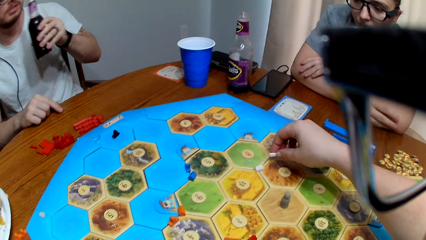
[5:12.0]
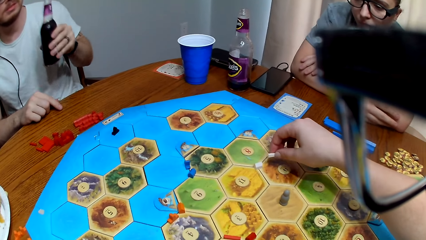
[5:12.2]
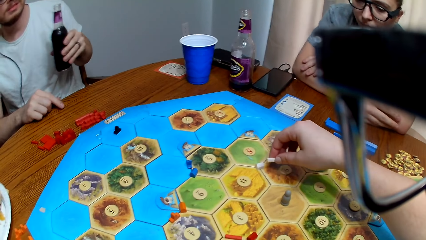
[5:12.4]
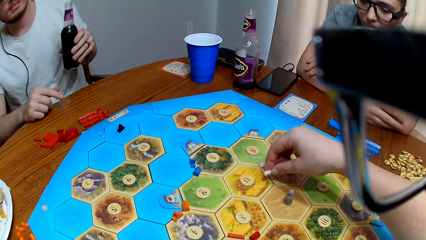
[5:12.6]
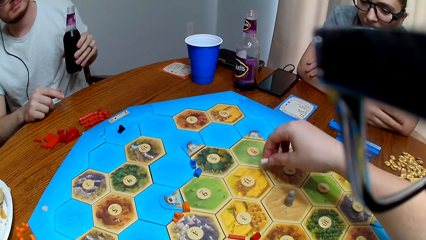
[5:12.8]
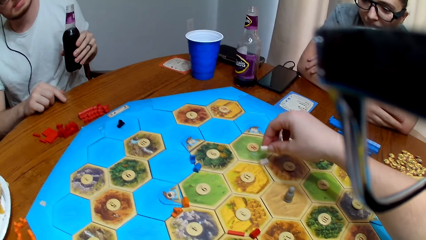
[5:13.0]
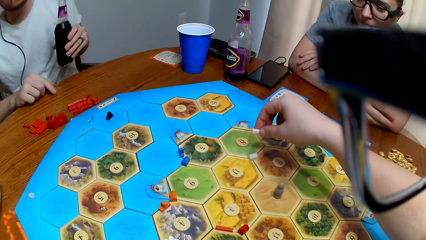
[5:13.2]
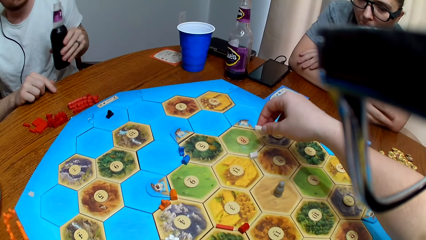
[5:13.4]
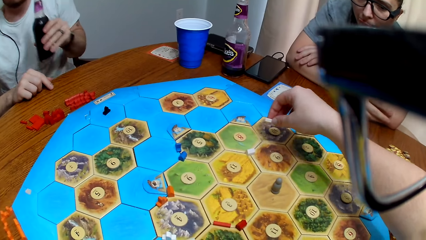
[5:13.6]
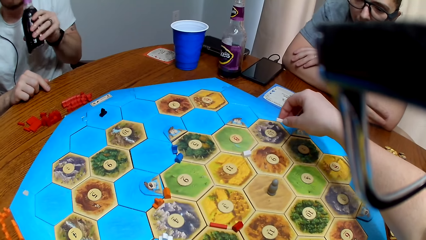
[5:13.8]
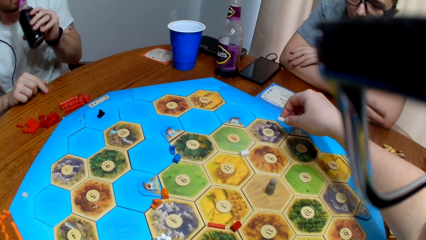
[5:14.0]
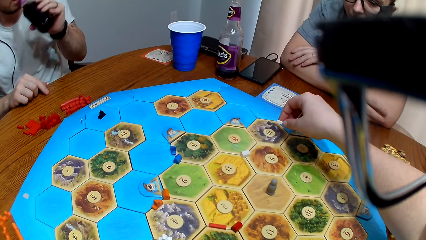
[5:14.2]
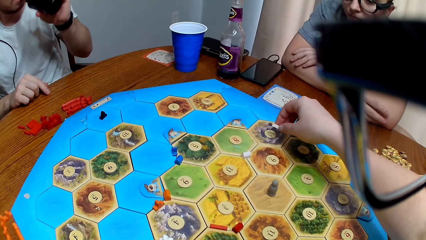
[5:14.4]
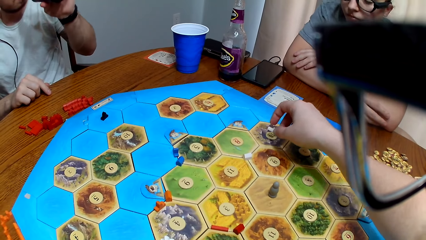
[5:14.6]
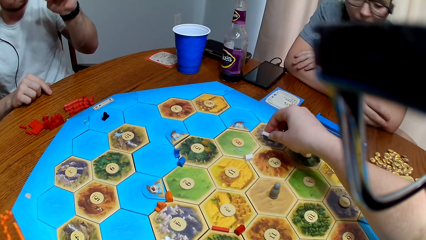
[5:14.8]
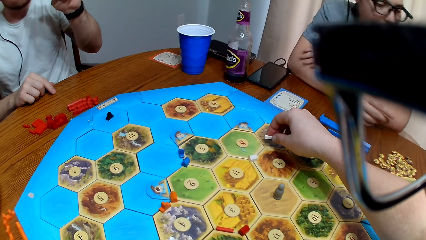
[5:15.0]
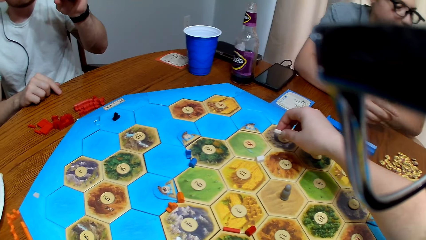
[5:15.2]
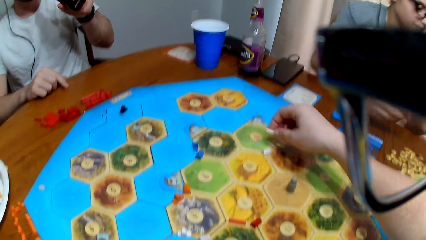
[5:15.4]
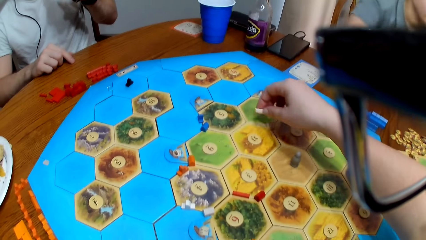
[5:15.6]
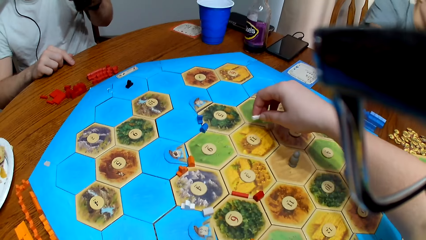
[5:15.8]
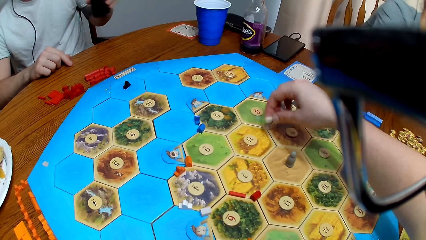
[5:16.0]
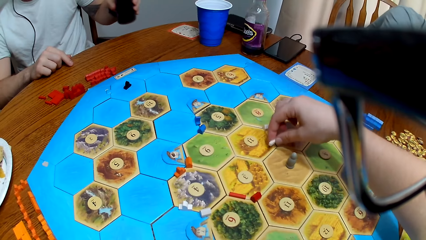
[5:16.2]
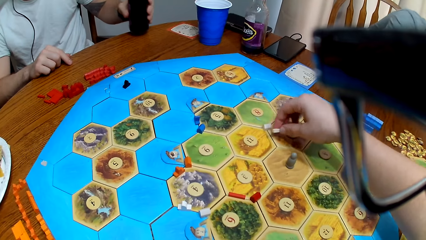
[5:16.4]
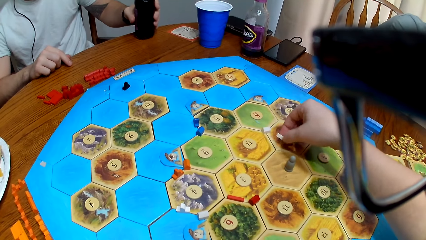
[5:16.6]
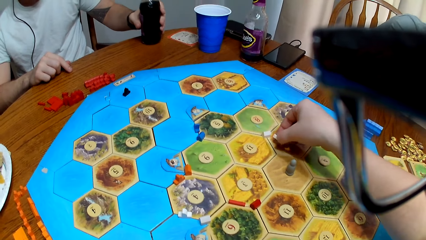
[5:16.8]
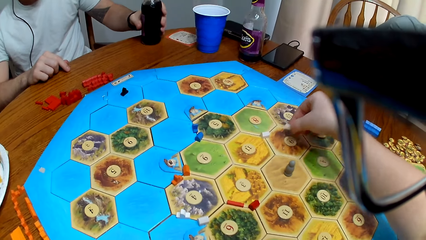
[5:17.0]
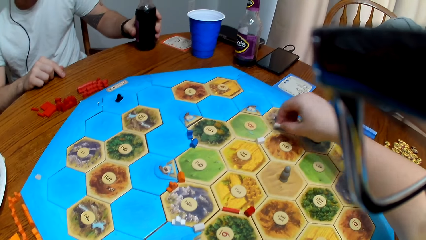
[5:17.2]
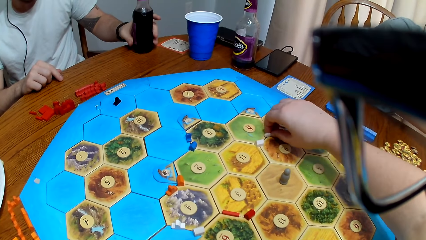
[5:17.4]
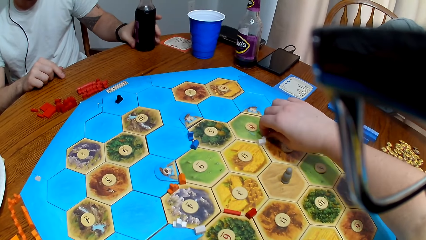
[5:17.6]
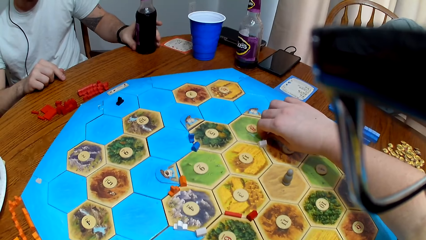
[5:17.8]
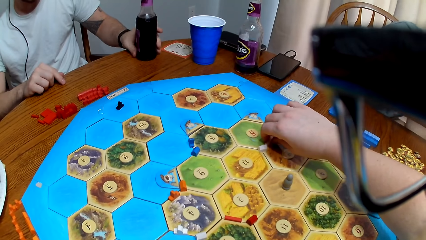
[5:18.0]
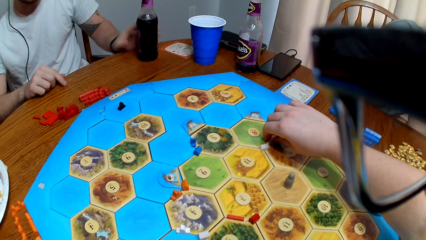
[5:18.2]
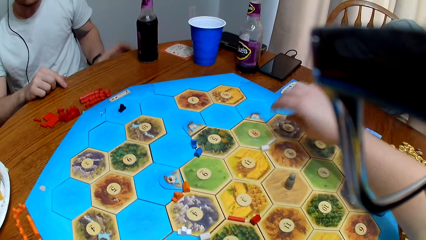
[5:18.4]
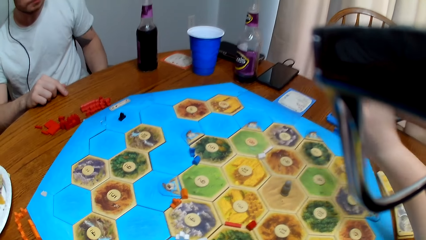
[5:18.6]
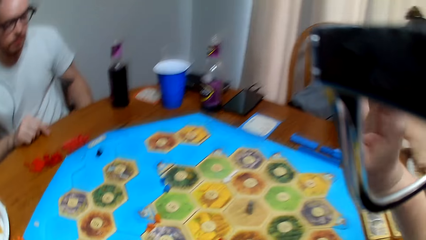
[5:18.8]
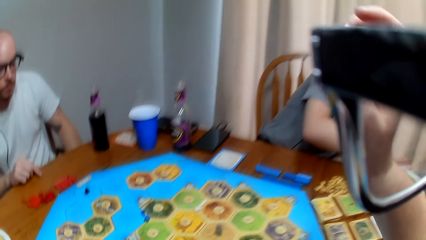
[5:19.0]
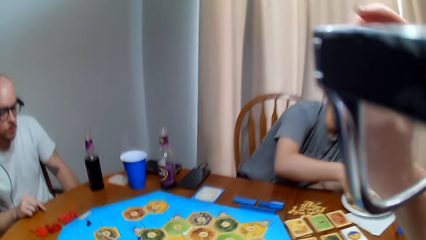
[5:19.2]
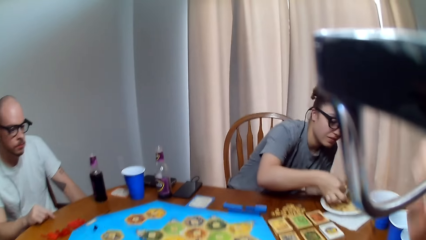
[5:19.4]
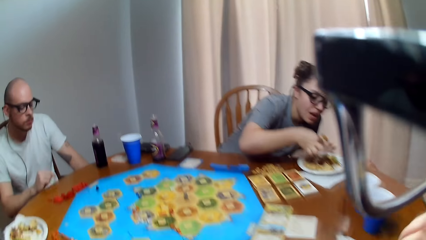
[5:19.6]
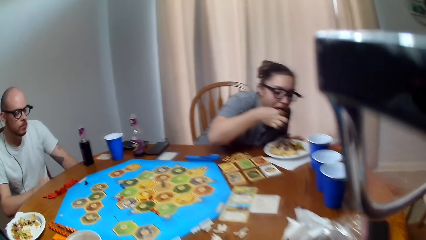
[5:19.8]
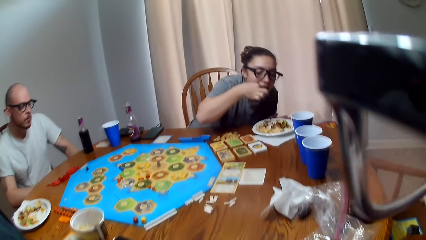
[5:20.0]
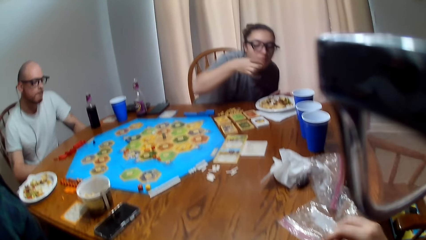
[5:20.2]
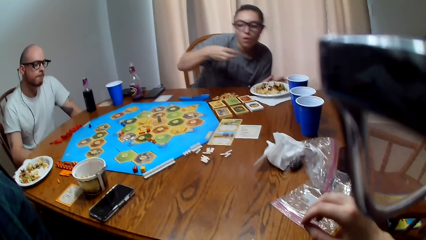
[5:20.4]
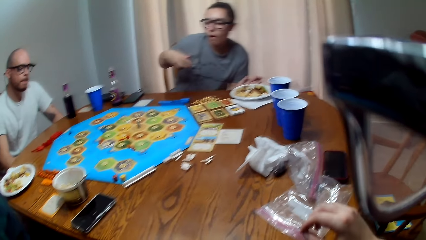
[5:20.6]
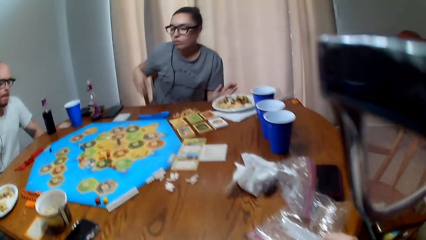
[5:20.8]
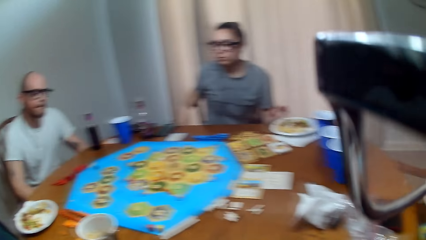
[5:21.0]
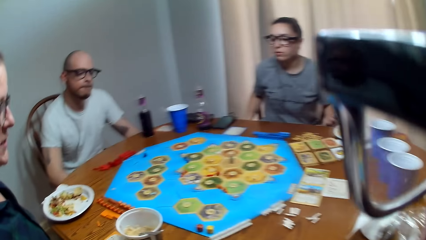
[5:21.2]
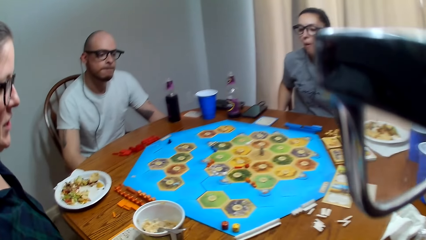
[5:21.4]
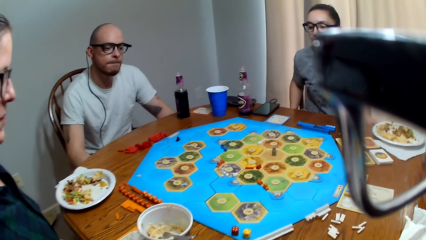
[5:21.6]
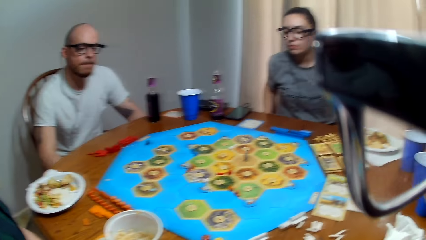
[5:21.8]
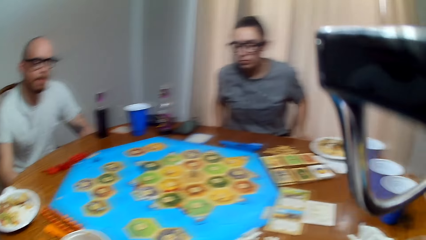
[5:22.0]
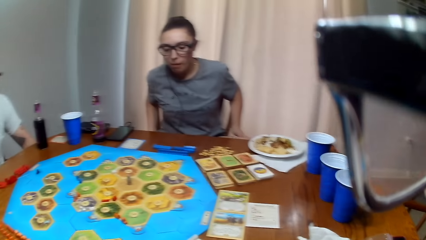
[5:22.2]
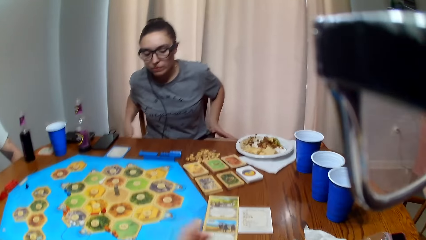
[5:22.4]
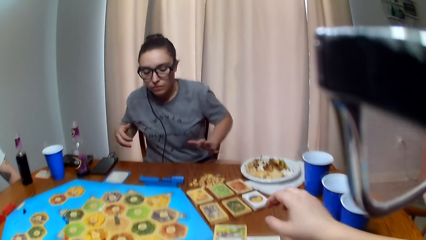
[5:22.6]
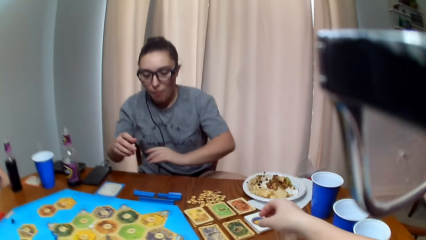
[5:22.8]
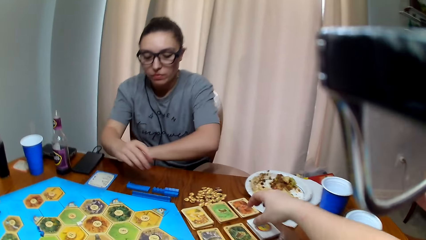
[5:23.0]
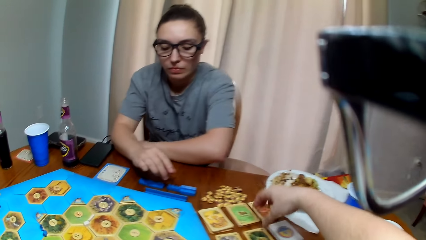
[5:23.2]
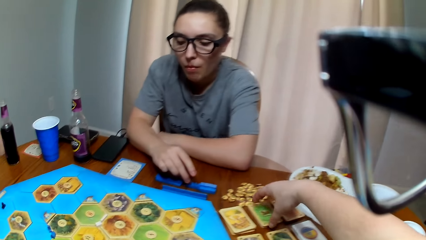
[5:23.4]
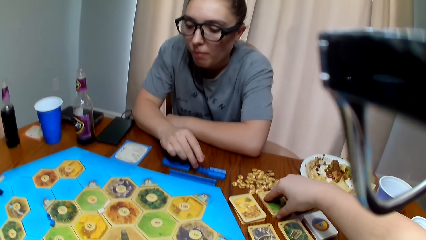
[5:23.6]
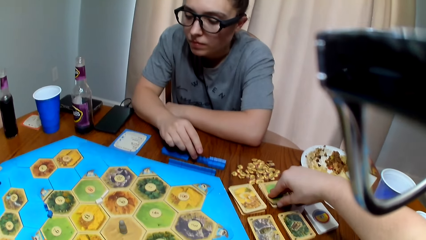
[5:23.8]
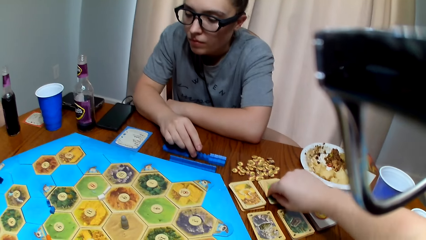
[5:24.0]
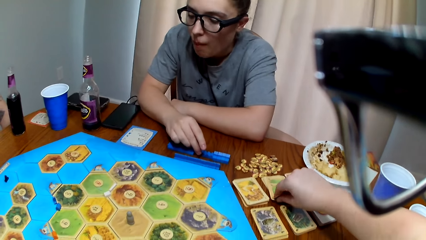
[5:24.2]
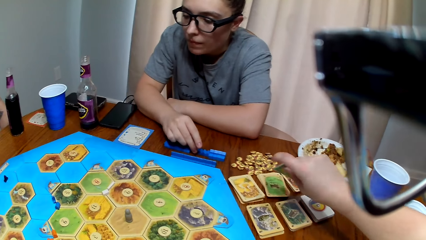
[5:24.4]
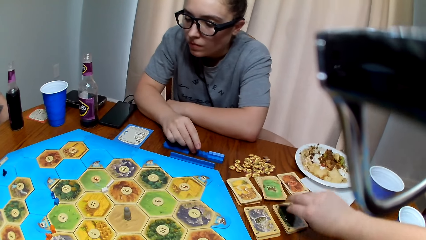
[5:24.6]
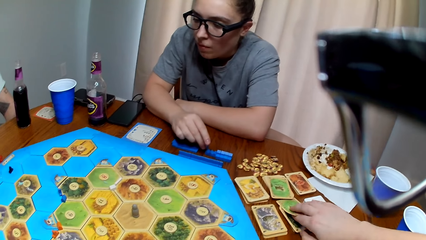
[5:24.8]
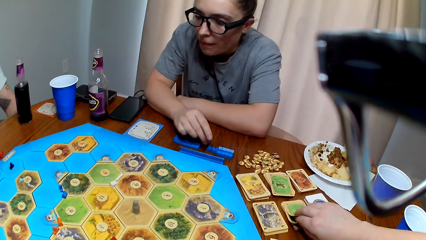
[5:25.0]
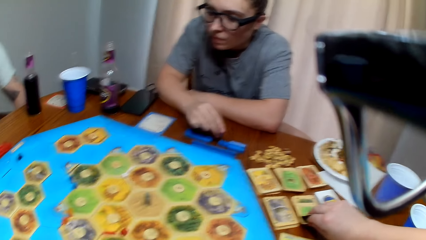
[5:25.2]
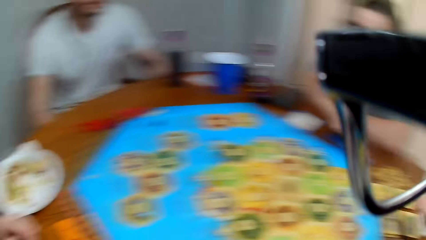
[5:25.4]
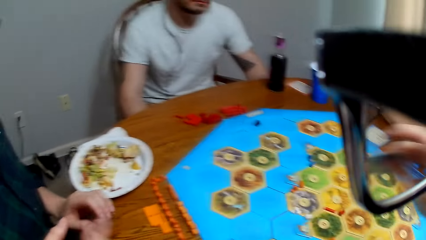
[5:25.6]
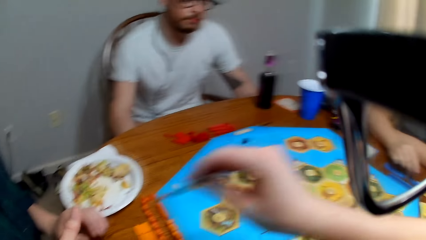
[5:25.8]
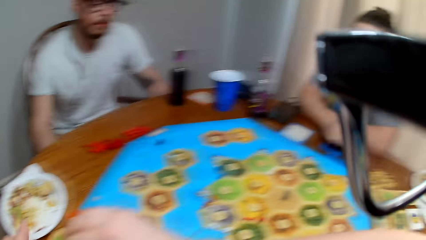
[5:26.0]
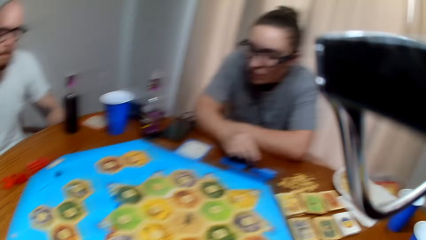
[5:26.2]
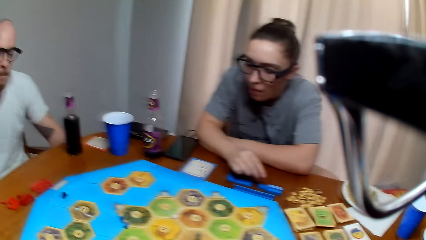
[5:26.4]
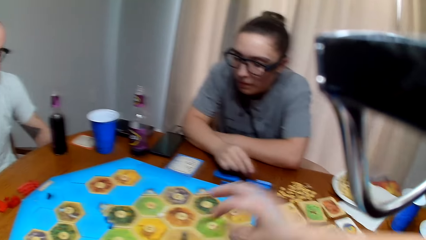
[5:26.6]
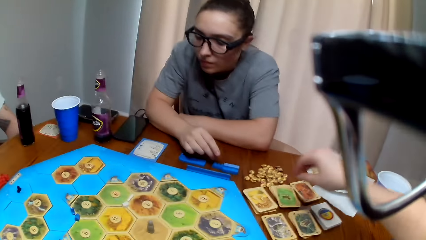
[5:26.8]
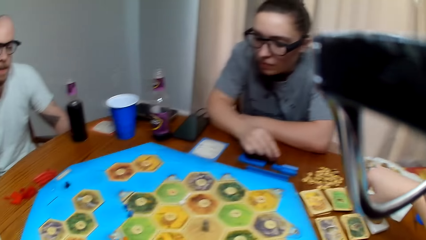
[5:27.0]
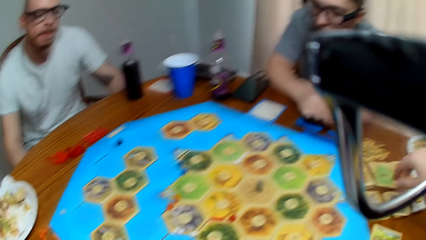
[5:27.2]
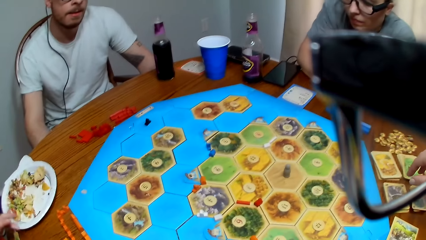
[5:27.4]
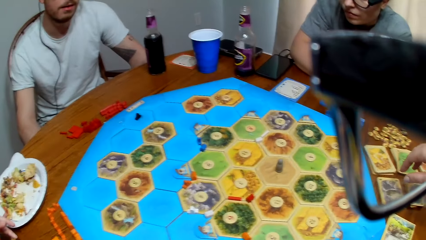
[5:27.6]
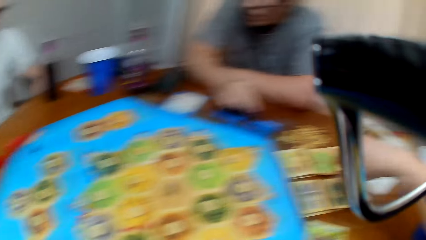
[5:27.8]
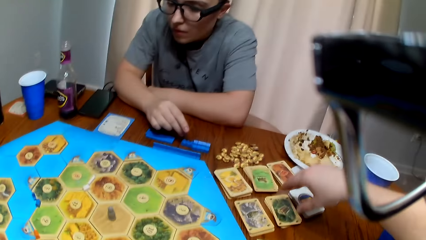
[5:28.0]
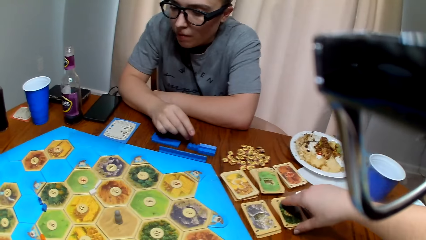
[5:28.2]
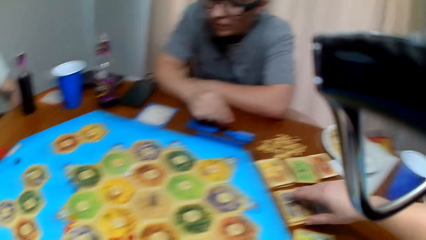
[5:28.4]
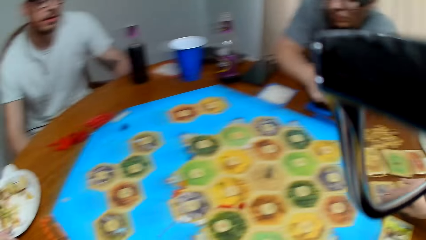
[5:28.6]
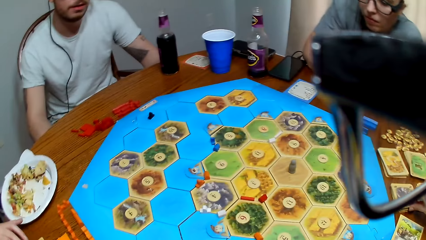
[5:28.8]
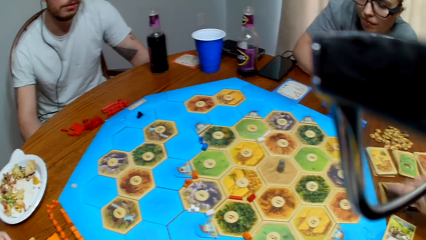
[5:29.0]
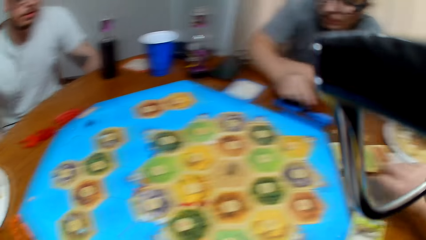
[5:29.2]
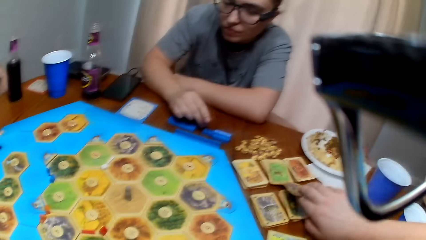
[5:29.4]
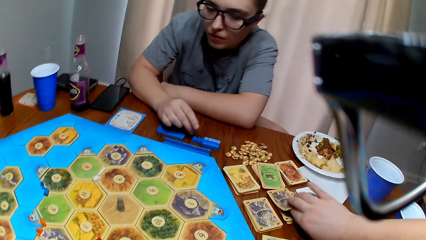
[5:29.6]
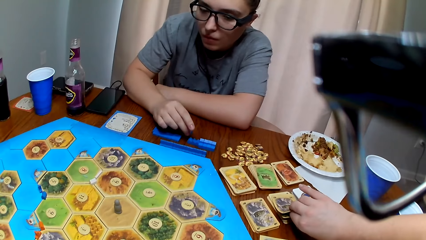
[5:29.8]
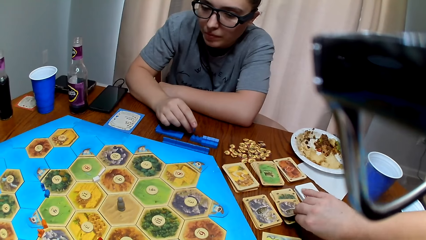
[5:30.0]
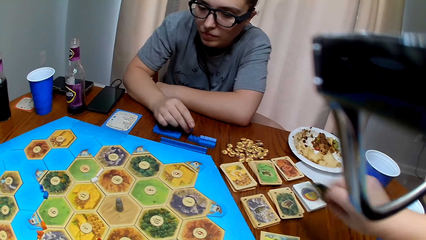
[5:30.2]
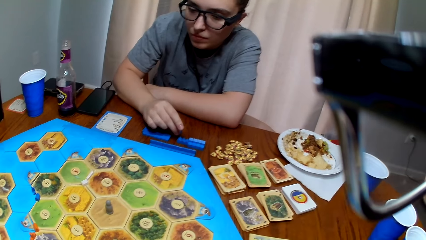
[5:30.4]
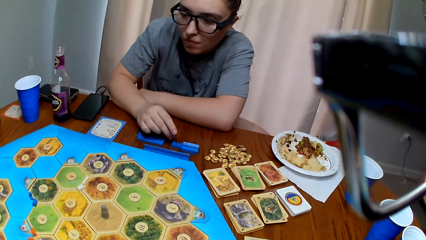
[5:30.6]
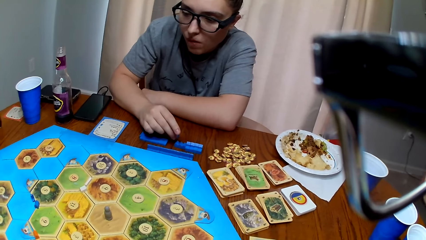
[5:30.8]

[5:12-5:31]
A man comments and picks up his beverage. The camera wearer makes a sound. The man drinks his beverage. The camera wearer moves her hand around the board. The man puts down the bottle on the table. The camera wearer positions the peg on the game board. She speaks. A woman eats food. Another woman speaks to the camera wearer. The camera wearer responds to the other woman. She picks up cards on the table. She hands the cards to the other woman. She speaks to the man. She picks up a card. The man speaks to the camera wearer. The camera wearer picks up cards.
